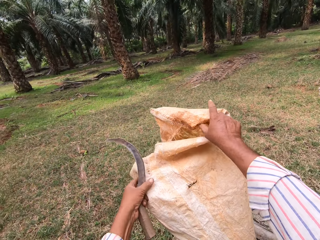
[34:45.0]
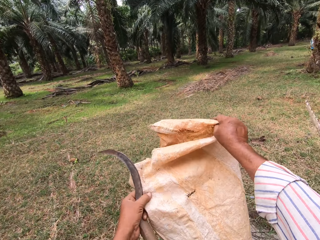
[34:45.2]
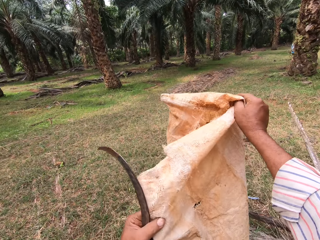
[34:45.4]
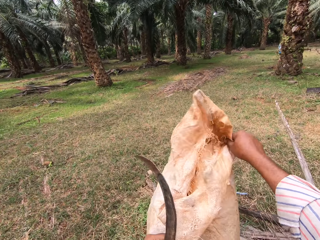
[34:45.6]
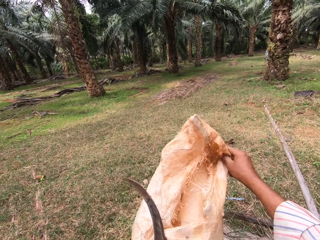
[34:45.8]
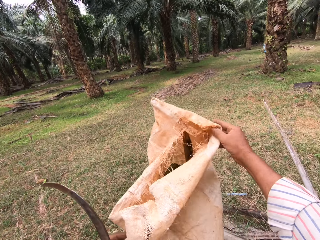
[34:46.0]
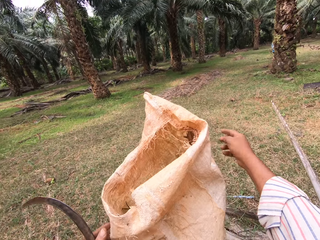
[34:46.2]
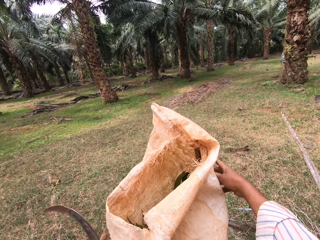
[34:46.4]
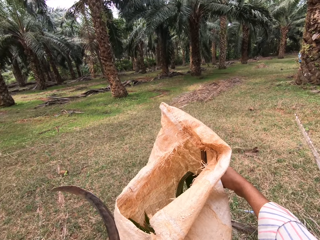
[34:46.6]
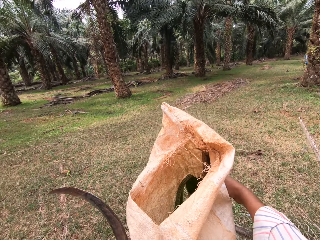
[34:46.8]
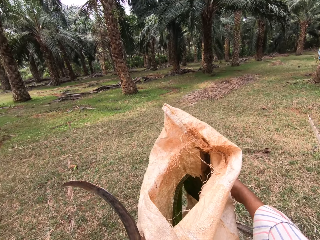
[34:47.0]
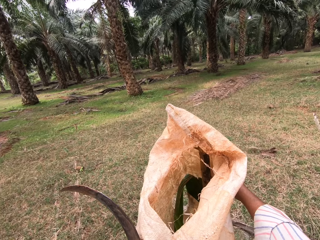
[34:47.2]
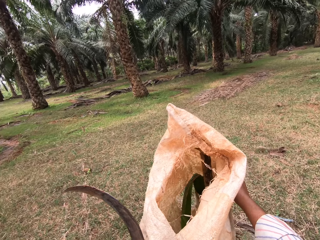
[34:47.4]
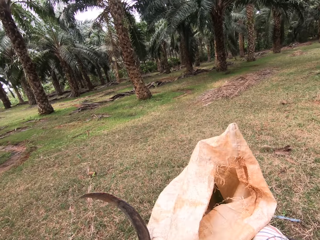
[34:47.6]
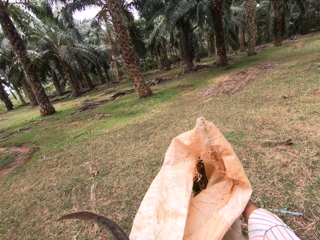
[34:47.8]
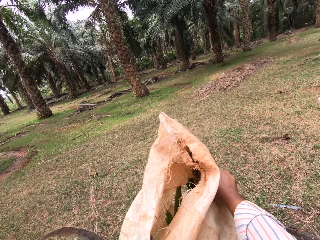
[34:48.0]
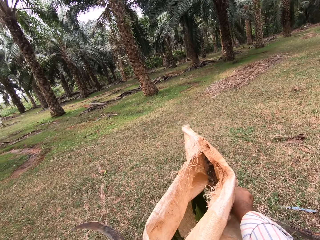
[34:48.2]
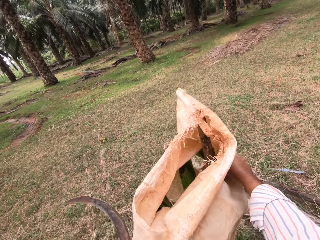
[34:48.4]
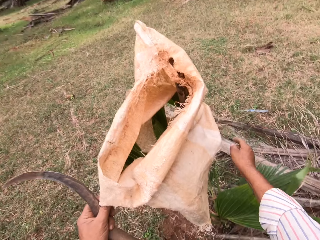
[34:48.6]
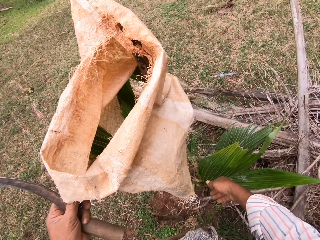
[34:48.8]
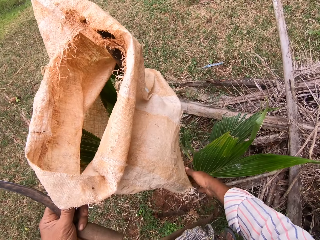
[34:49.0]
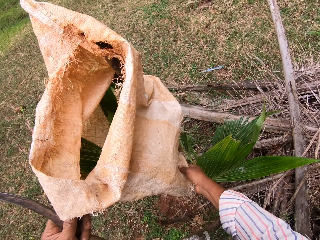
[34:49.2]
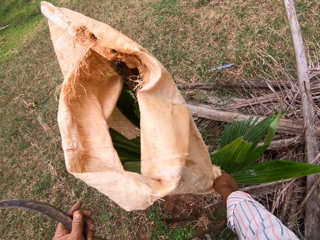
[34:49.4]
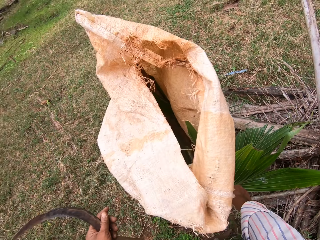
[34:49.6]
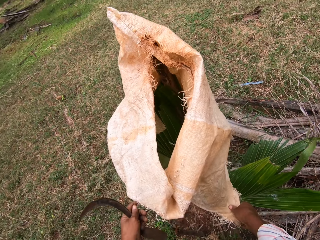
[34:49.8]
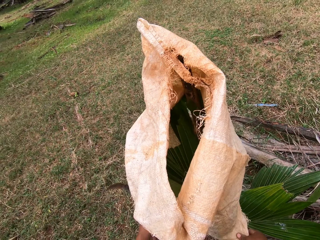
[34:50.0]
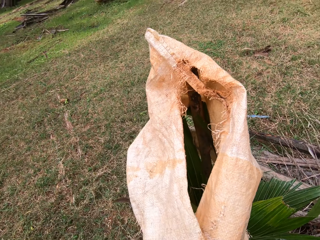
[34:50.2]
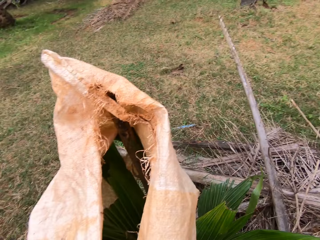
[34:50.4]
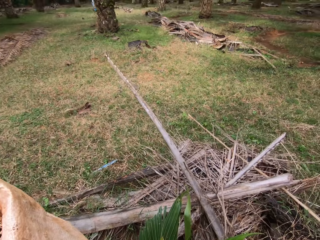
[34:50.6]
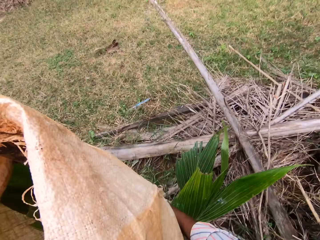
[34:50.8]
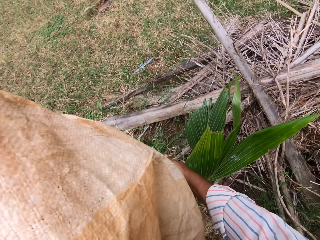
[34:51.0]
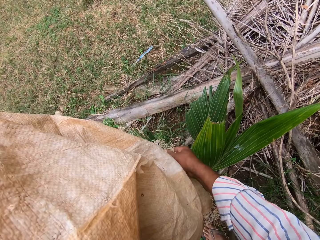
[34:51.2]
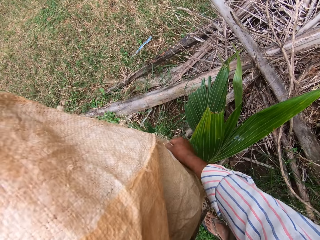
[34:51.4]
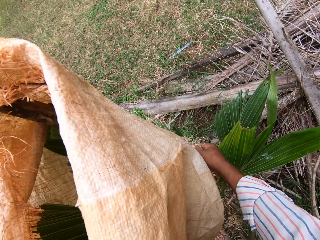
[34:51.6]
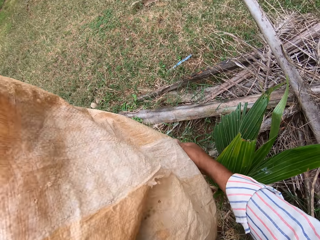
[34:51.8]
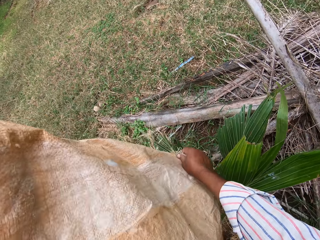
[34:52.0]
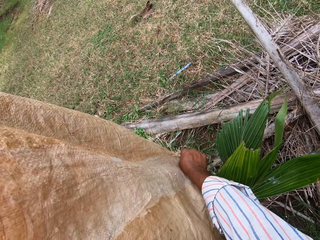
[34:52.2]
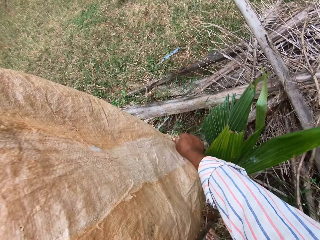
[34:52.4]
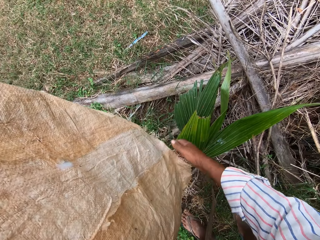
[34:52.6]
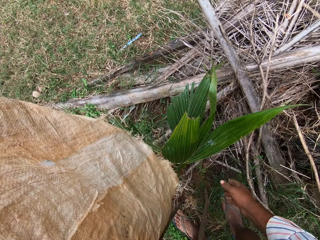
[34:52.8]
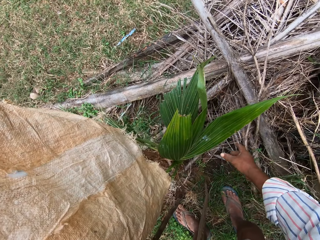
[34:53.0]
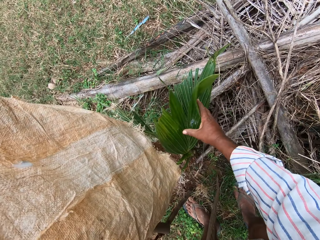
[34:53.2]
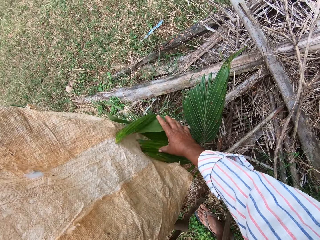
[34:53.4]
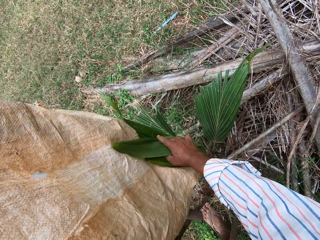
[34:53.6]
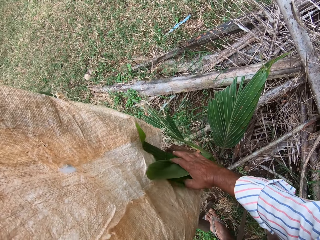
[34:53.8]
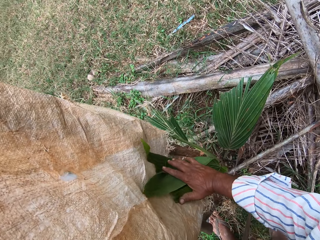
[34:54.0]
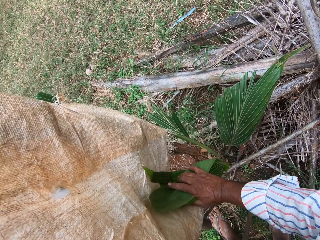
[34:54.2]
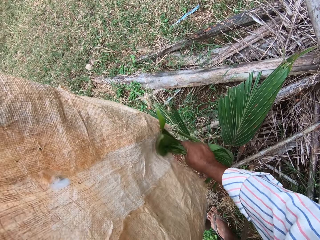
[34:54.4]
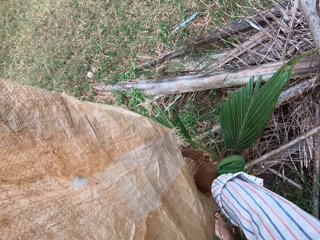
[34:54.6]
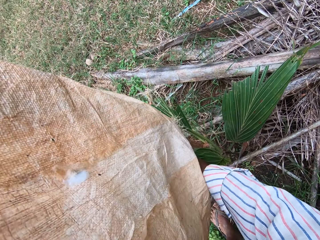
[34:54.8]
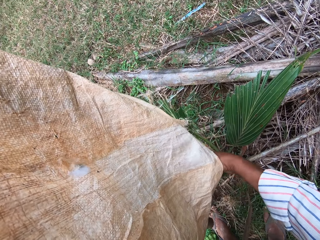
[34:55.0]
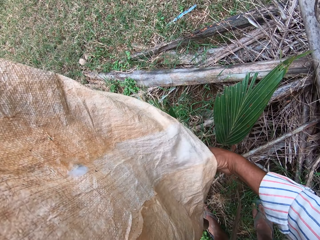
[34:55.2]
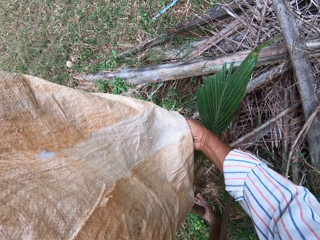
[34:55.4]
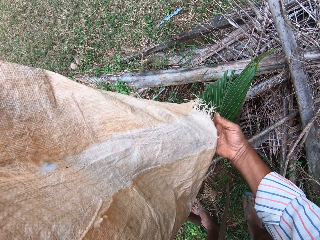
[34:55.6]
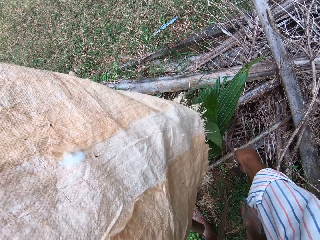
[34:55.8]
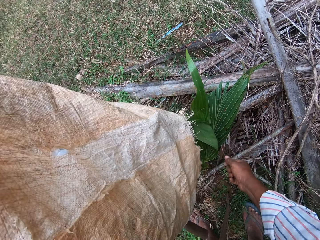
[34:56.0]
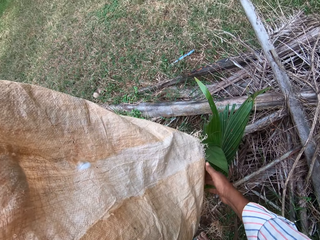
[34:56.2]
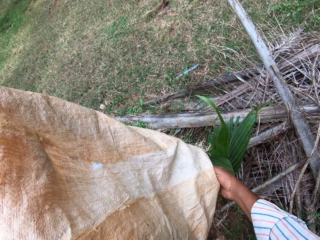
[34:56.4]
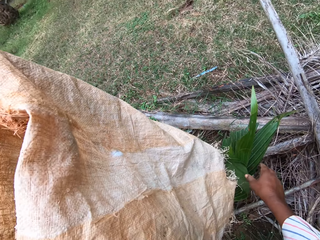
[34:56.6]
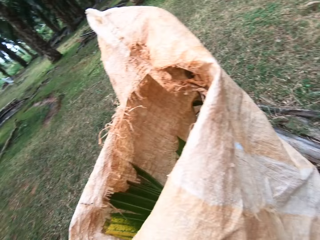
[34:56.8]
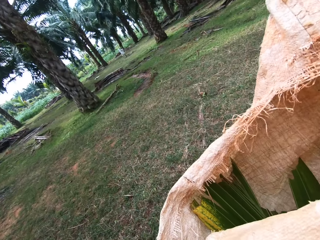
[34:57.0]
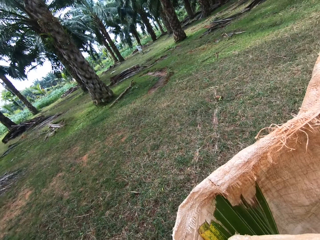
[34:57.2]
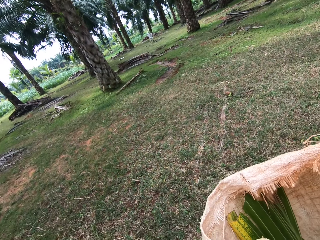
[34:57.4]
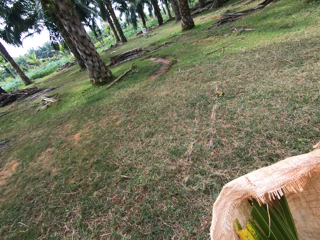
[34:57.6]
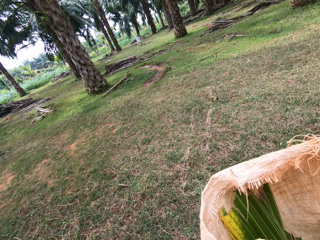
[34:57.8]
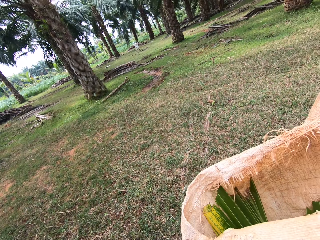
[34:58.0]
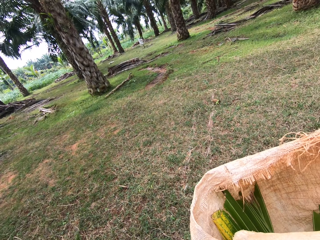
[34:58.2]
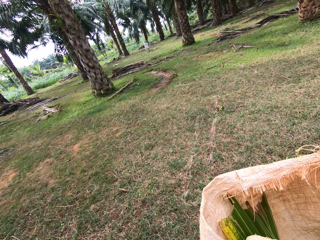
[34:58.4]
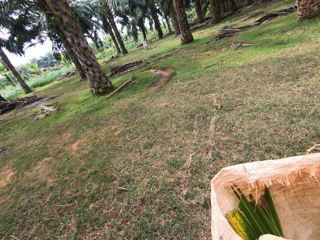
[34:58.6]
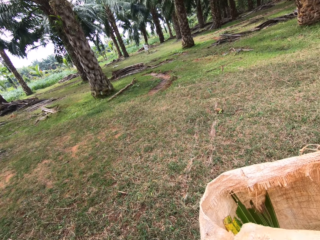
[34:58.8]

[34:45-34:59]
The camera wearer adjusts the bag. They put another palm tree into the bag.

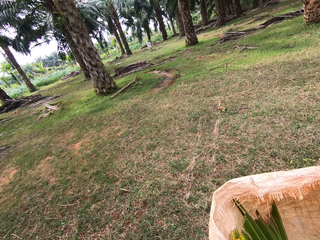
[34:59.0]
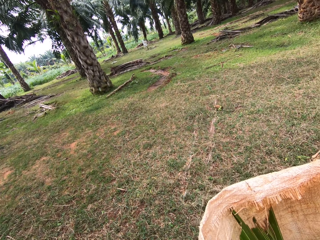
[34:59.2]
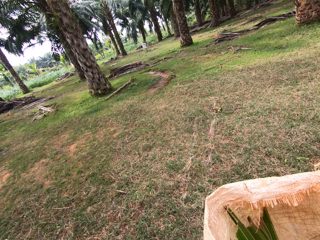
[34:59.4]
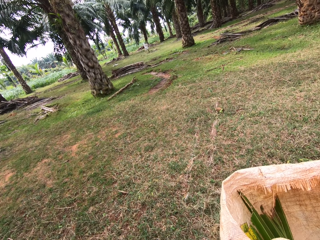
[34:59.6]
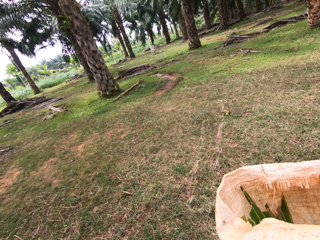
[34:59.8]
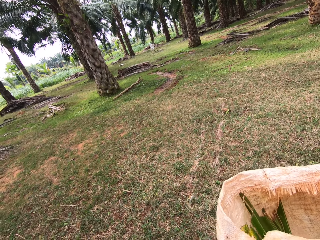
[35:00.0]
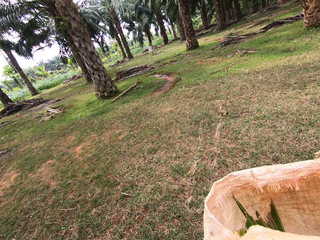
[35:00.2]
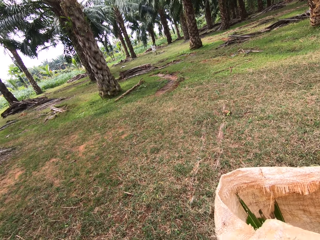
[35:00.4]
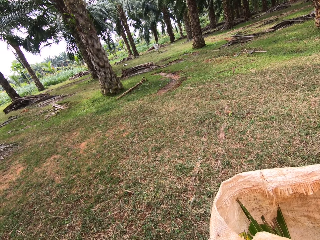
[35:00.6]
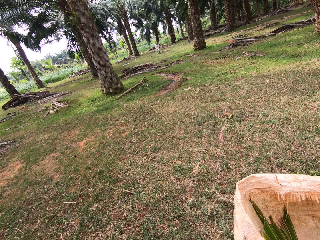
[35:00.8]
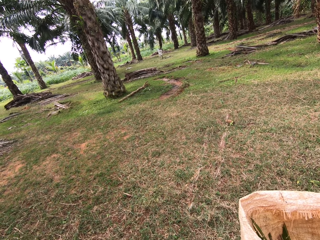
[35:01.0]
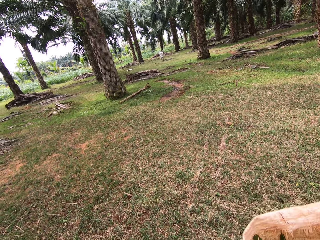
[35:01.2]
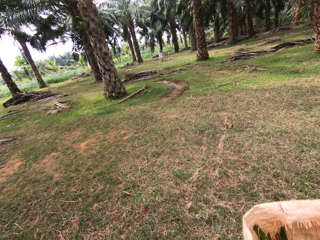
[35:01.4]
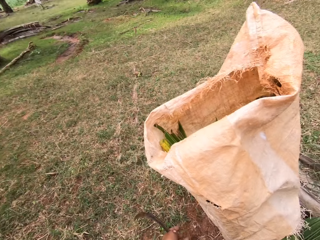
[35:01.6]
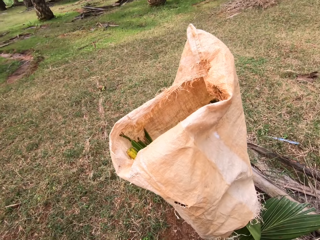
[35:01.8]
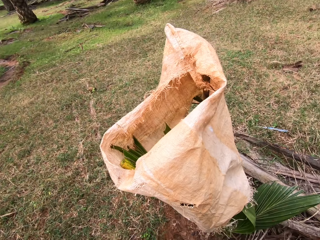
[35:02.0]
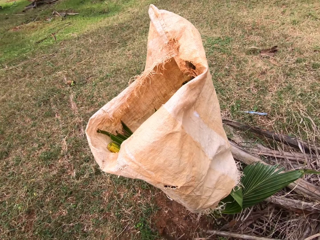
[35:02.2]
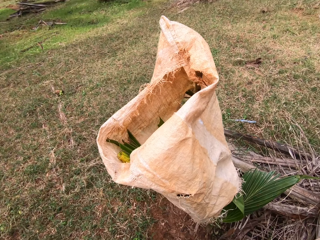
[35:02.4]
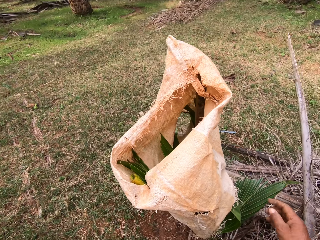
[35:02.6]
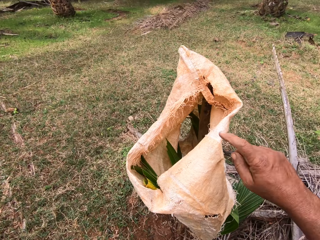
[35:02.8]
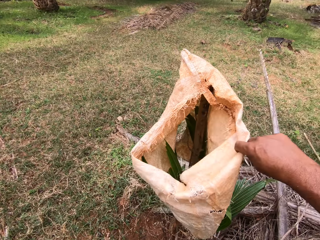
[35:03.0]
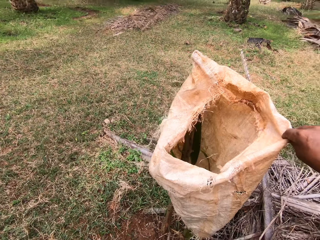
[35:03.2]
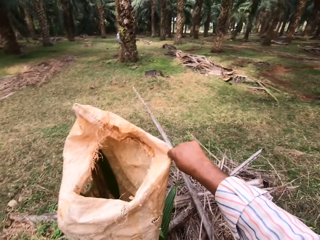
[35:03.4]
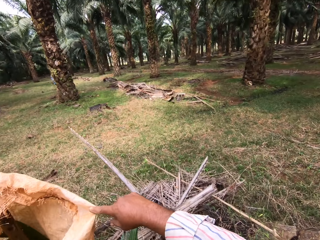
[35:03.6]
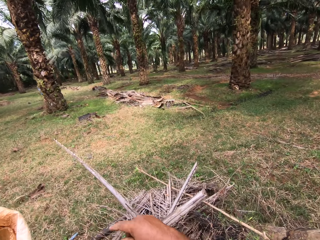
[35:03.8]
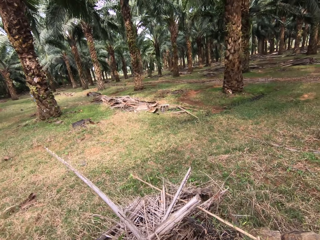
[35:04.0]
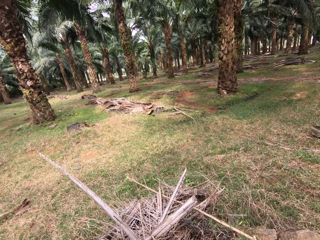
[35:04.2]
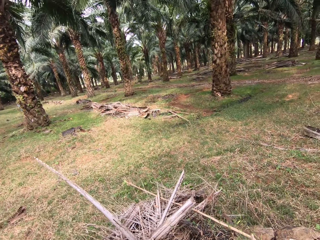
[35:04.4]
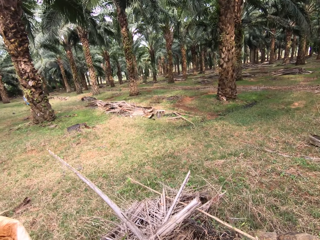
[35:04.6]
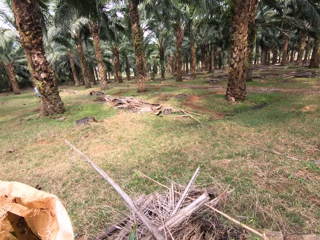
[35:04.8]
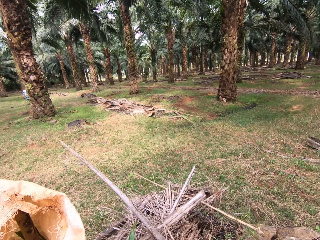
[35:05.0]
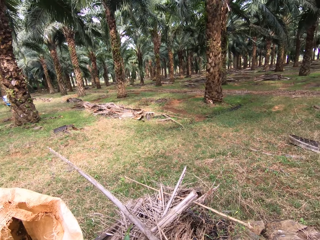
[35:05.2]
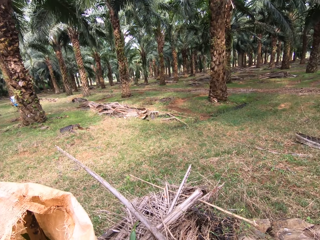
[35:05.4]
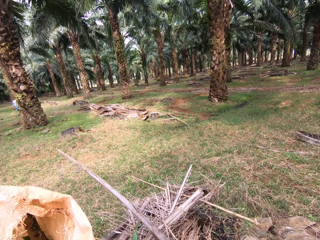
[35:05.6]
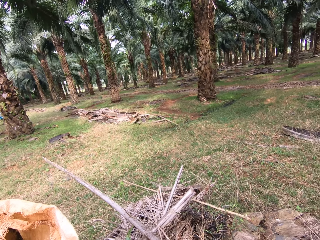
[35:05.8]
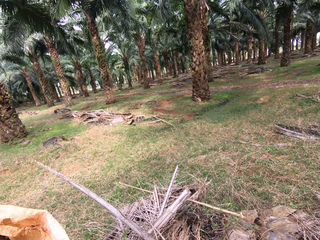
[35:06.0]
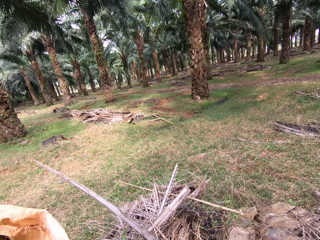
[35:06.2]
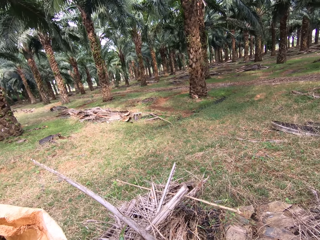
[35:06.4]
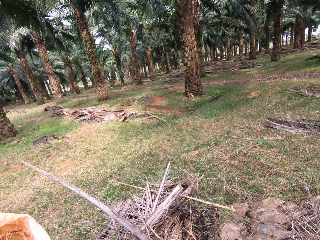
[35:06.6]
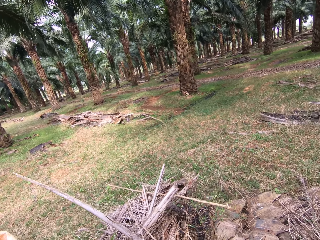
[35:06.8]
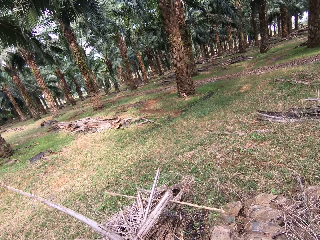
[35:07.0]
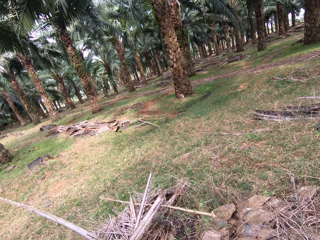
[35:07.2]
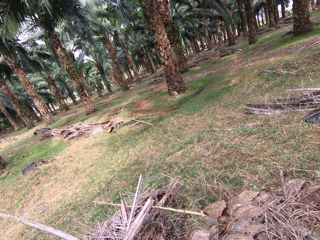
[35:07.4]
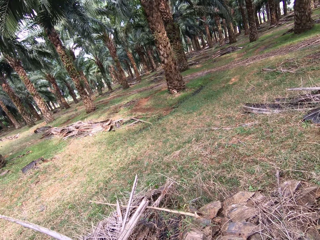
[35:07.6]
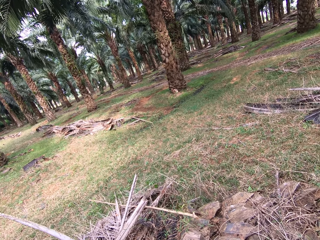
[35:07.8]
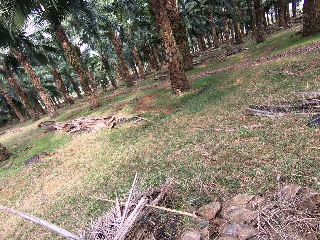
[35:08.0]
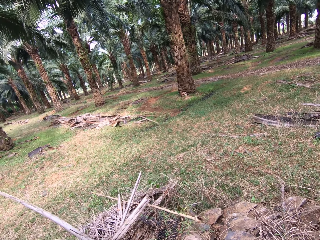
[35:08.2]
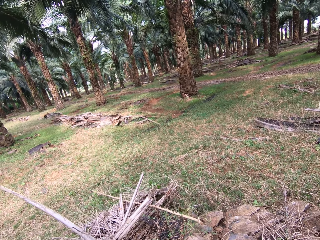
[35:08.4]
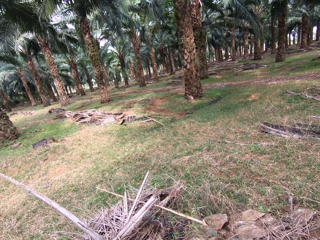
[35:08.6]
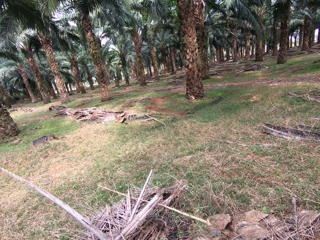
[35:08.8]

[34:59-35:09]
The camera wearer looks into the bag.
